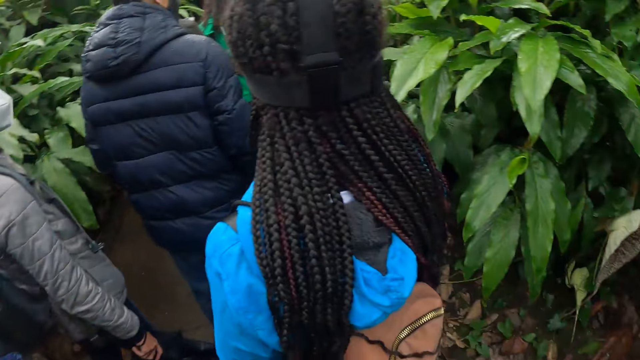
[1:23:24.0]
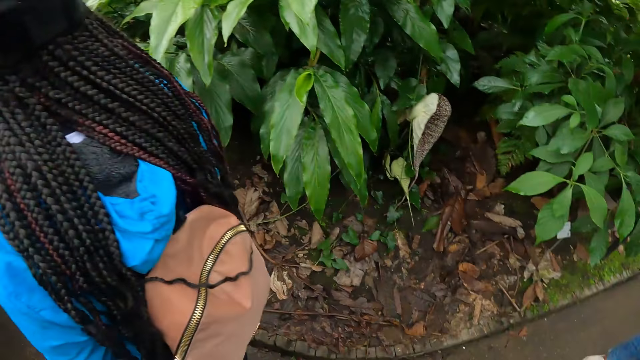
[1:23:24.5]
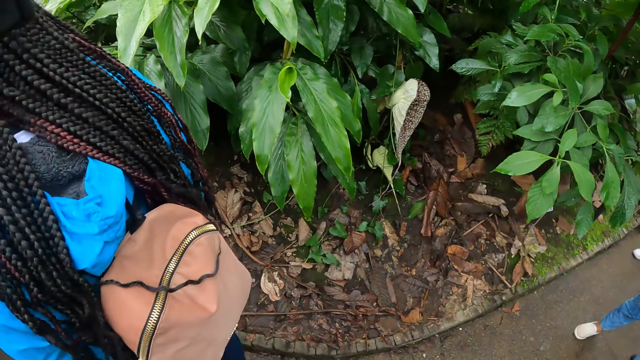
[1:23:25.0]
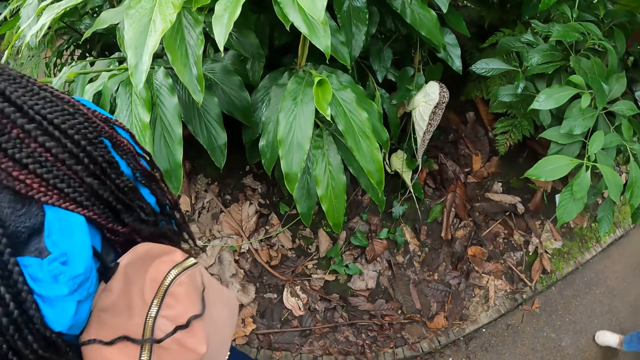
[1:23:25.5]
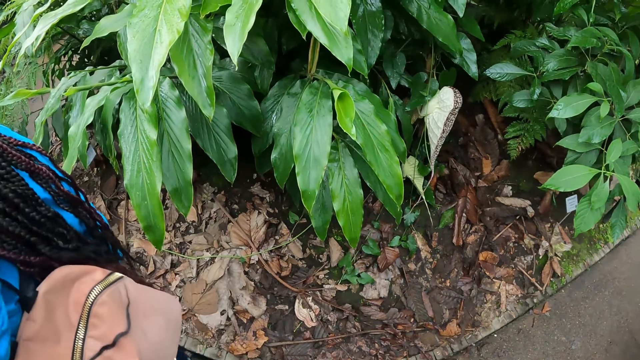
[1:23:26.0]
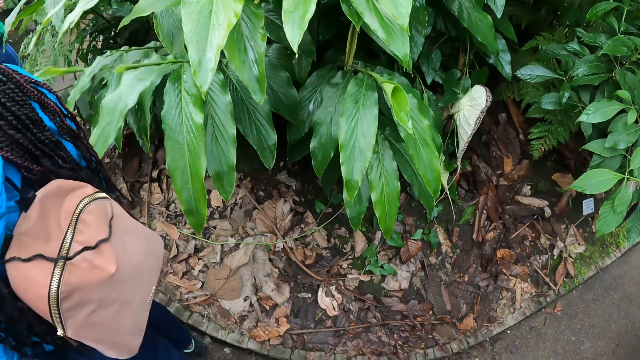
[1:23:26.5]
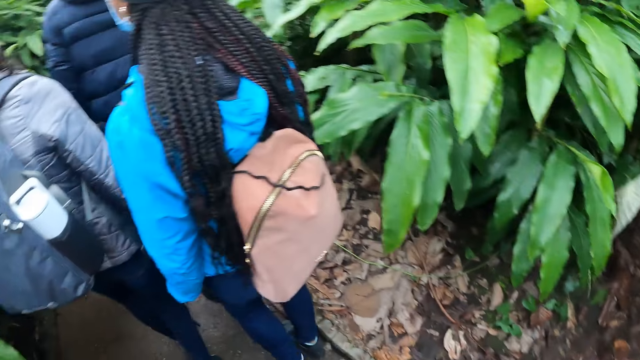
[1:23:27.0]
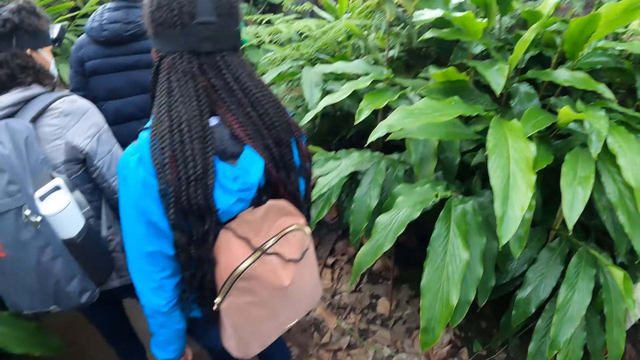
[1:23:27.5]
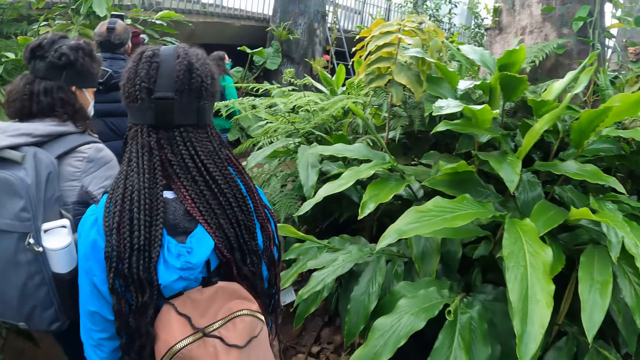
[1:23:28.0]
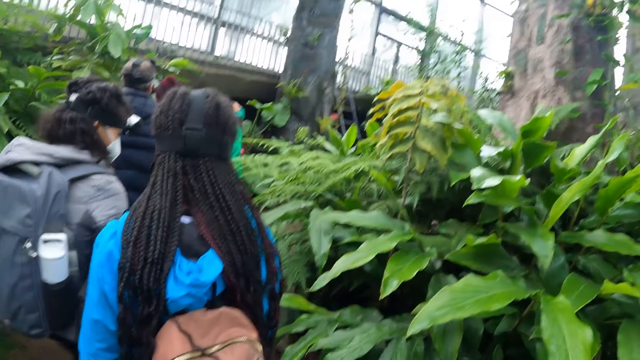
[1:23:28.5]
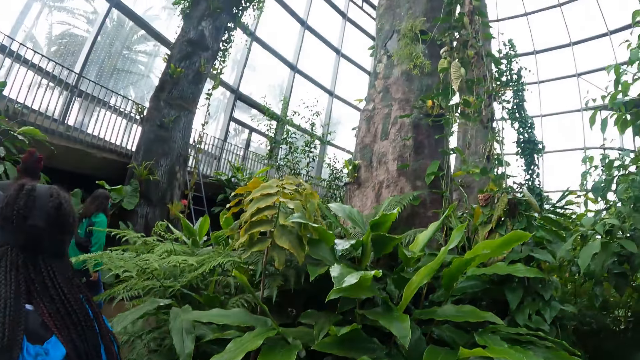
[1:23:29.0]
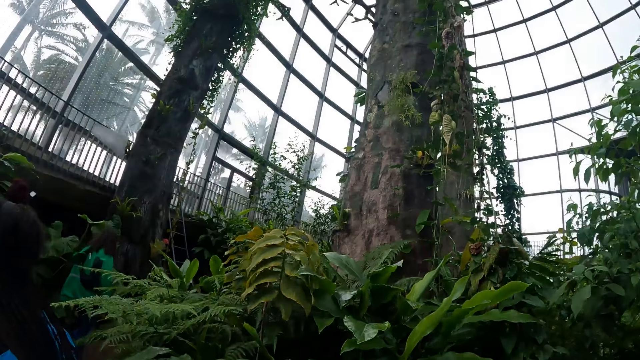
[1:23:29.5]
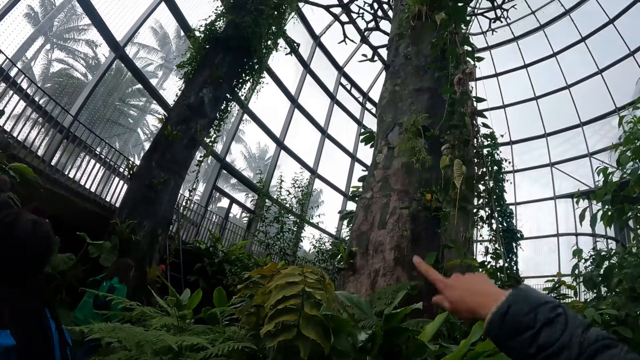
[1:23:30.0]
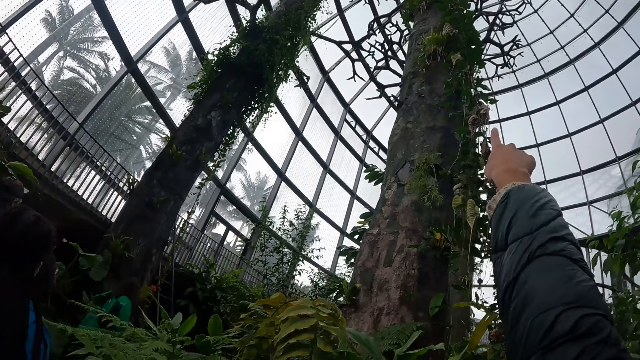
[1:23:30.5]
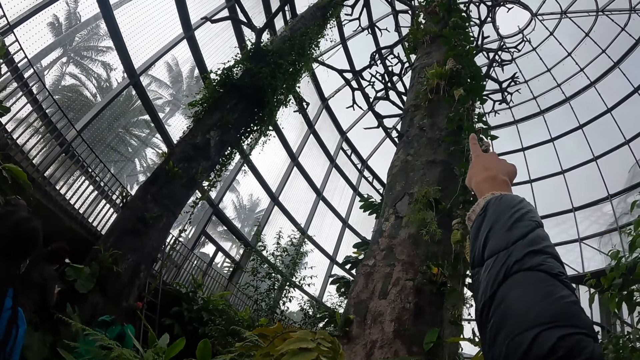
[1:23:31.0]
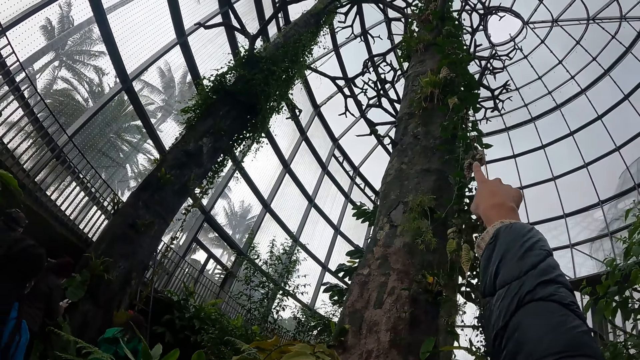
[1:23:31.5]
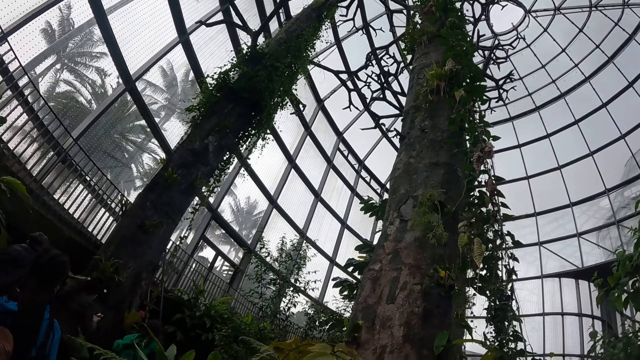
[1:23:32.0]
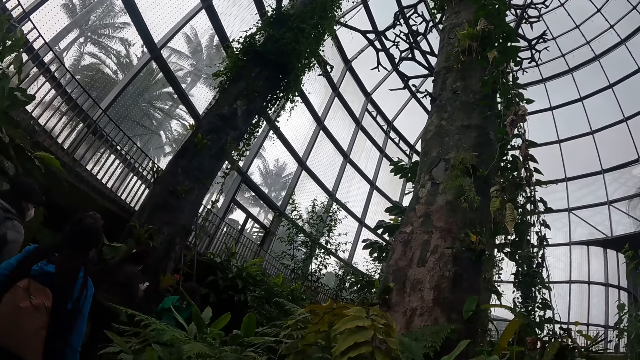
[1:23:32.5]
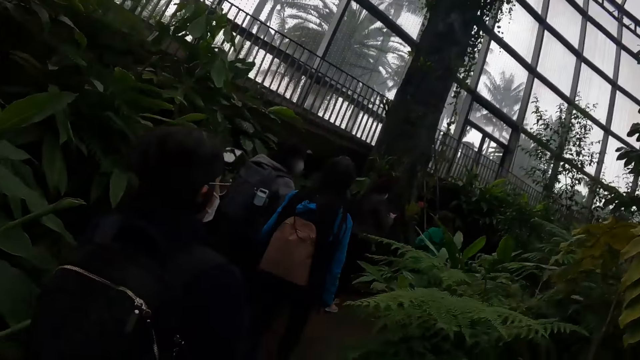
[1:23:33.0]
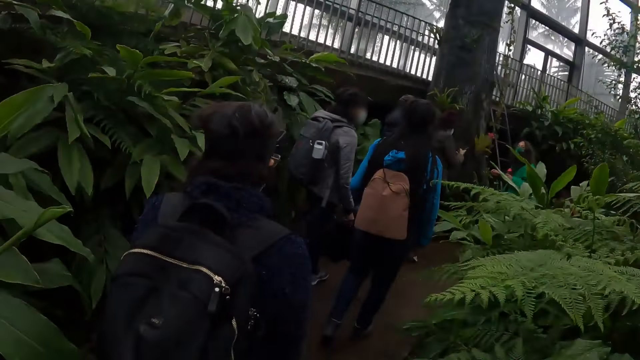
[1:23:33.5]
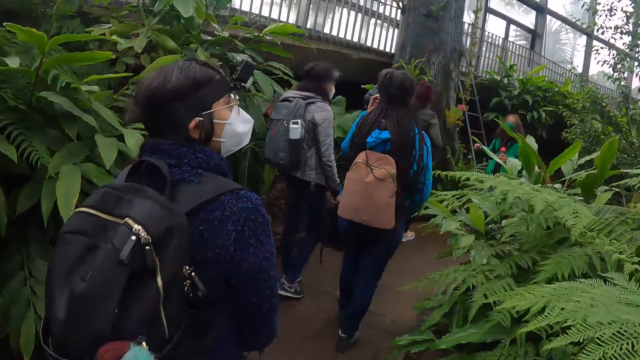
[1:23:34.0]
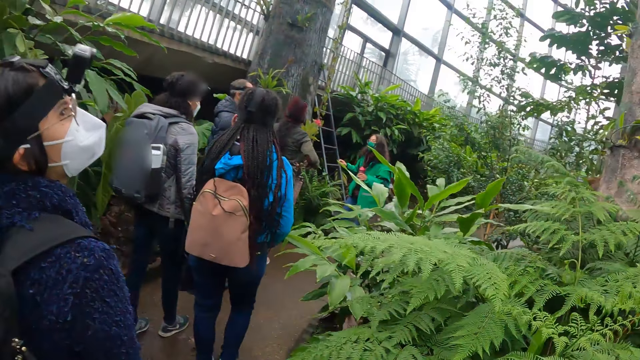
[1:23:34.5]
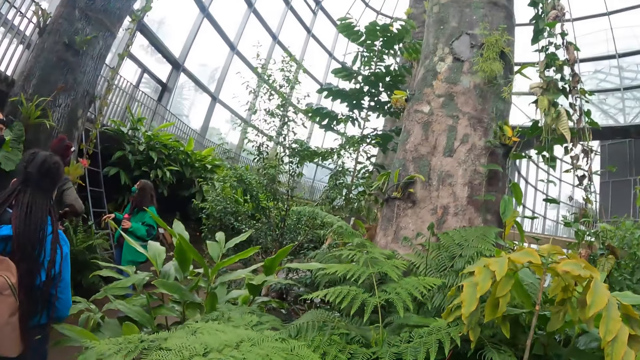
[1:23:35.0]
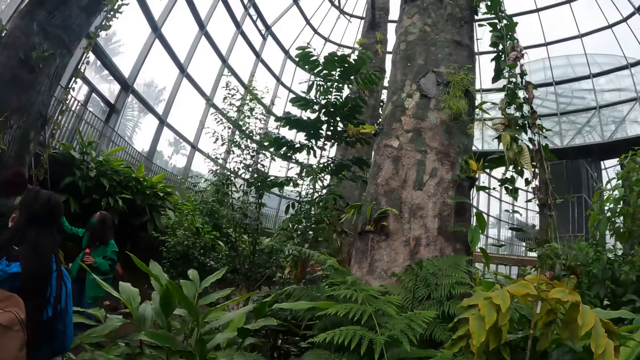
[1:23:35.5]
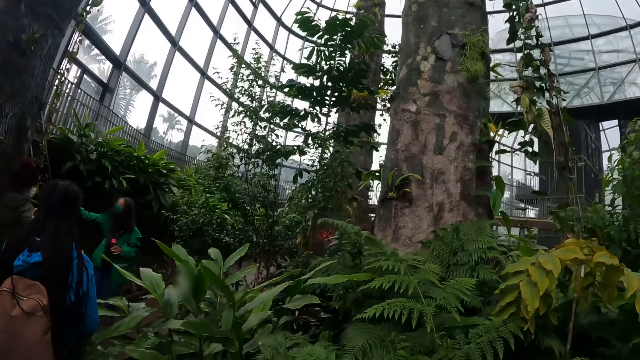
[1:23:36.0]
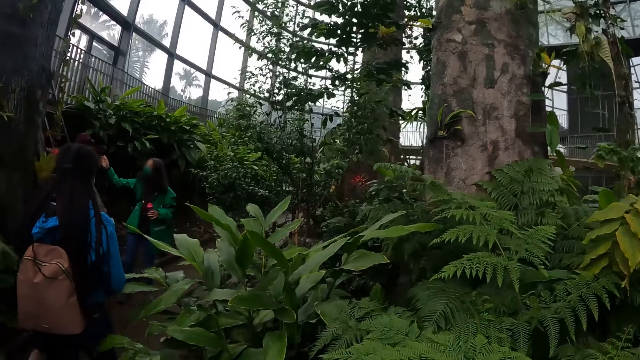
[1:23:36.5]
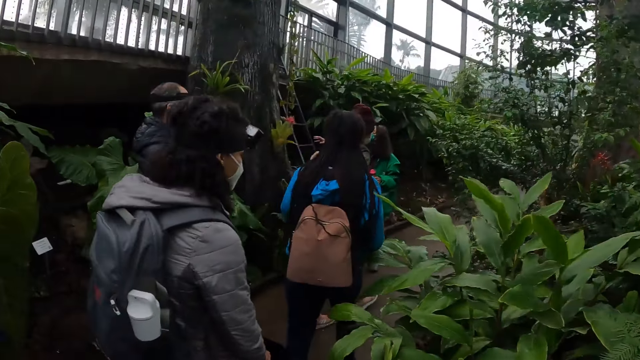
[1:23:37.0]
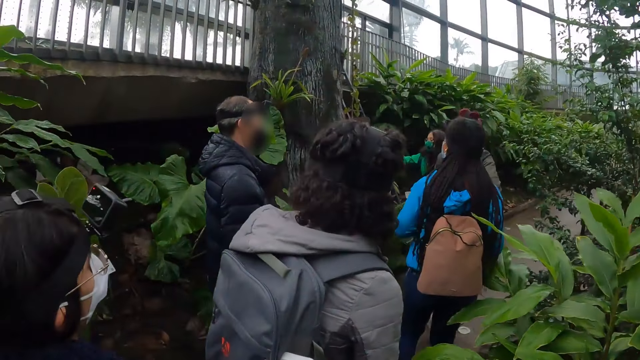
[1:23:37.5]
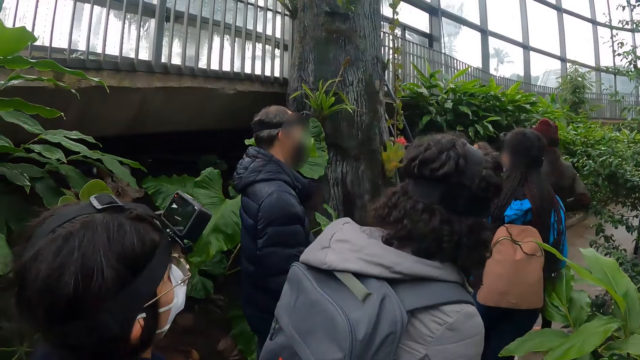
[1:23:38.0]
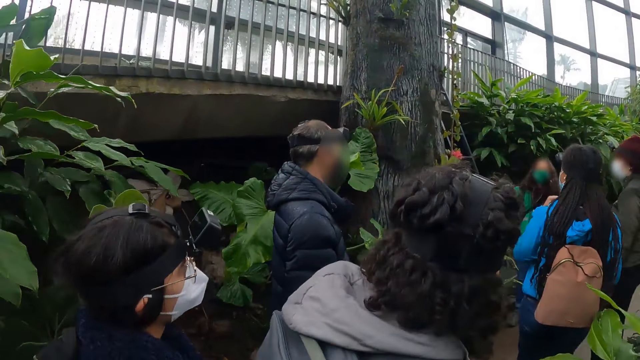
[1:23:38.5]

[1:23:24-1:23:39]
A person walks towards another person. The camera wearer looks down on the pavement. He walks to the front, looks up, and points up with his right hand finger. A third person looks up. A woman addresses the camera wearer and the group of people. A fourth person raises his right hand.

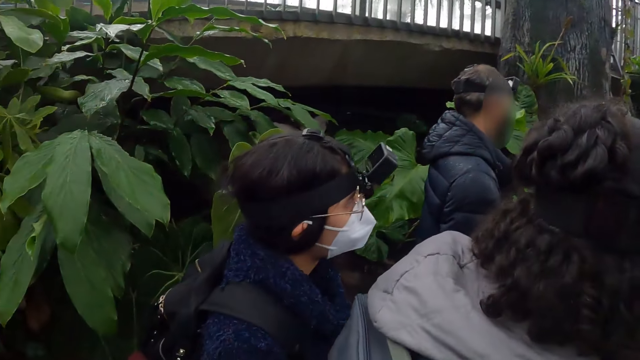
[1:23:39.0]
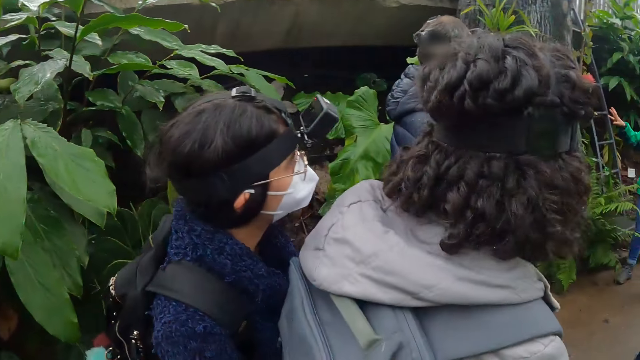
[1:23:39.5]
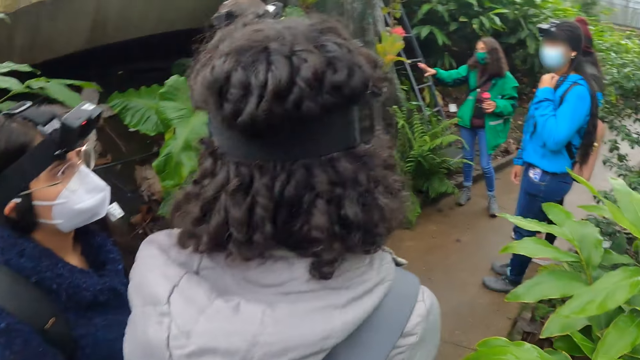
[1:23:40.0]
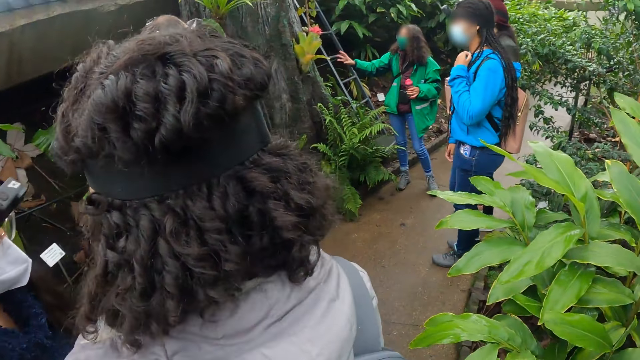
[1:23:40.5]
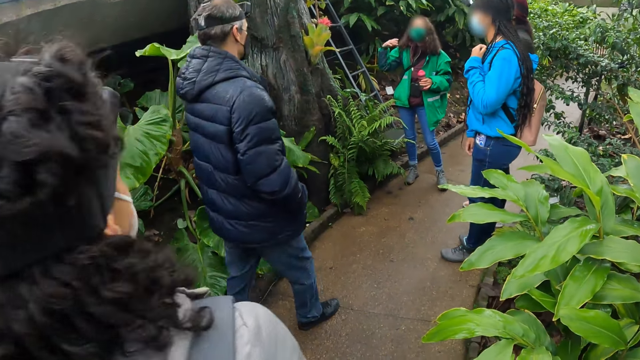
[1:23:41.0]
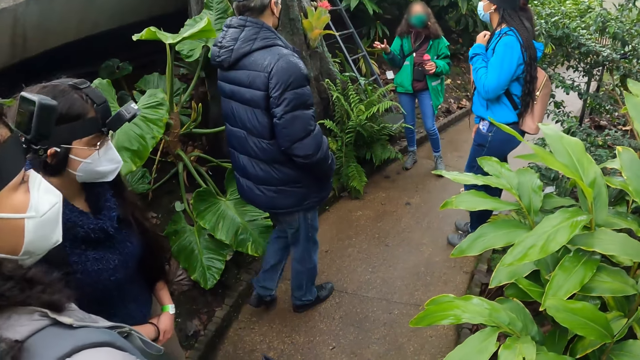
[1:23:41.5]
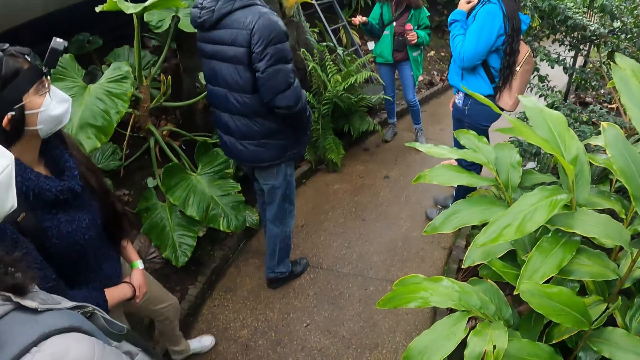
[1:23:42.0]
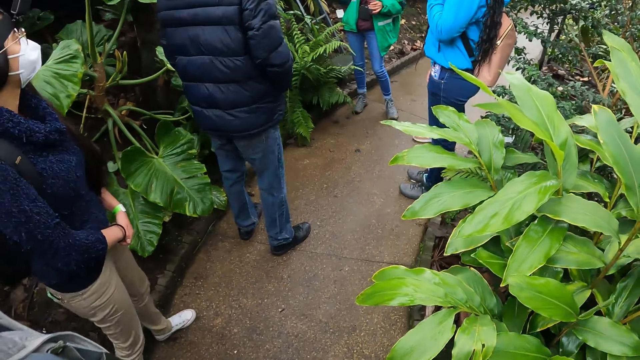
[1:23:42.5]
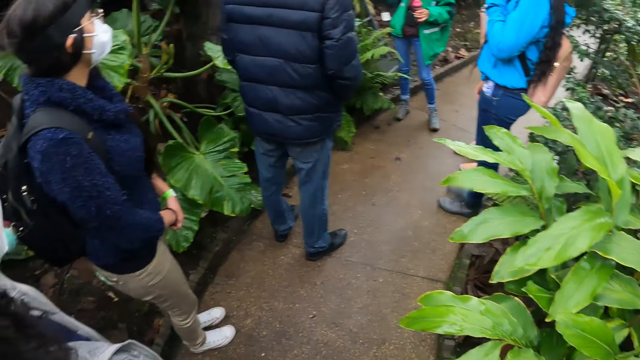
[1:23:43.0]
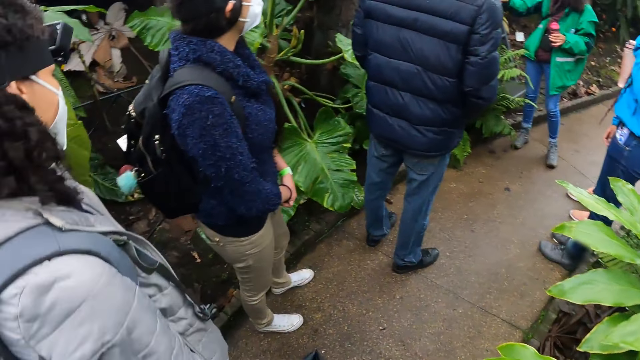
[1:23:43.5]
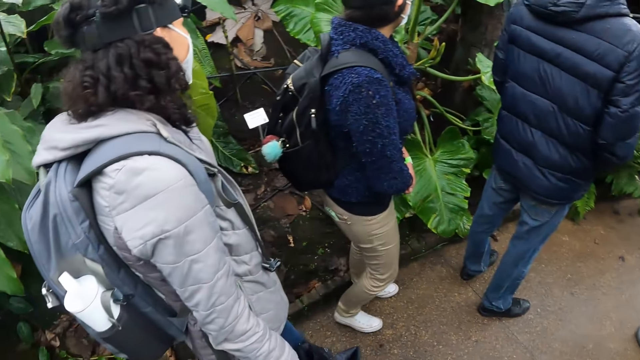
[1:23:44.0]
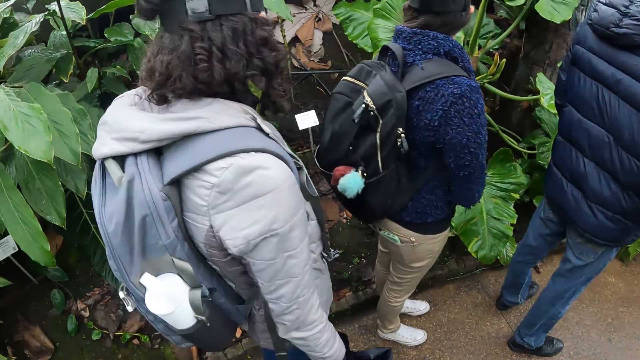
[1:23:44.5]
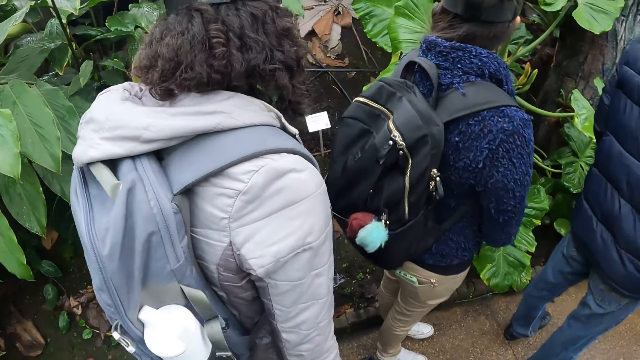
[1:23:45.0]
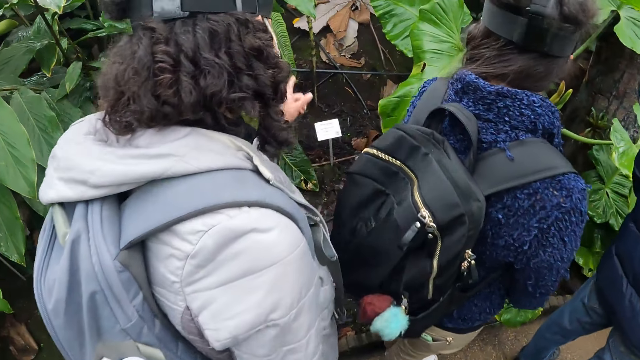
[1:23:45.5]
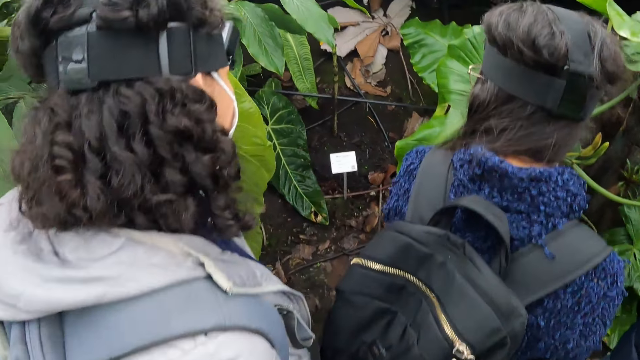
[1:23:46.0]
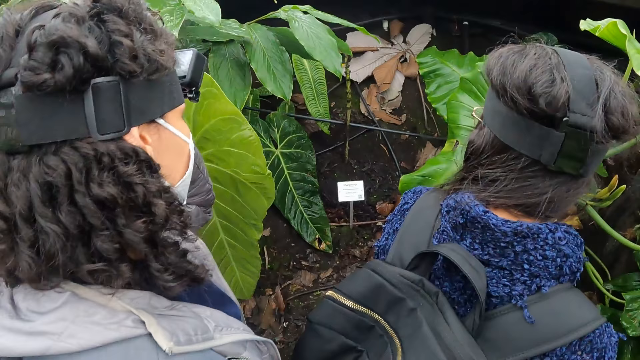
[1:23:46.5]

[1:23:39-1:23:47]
A person walks towards another person. The first person stops walking. A third person stops walking. A fourth person touches her hair with her left hand.
